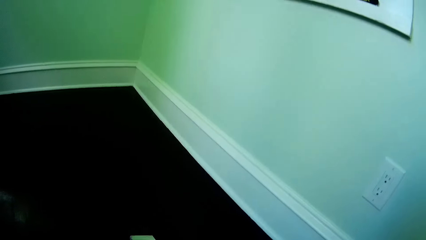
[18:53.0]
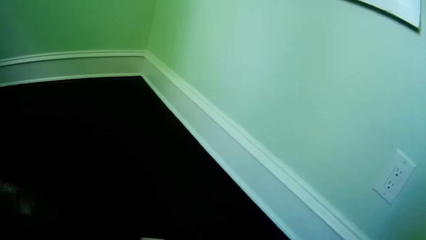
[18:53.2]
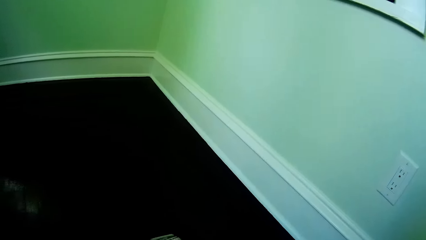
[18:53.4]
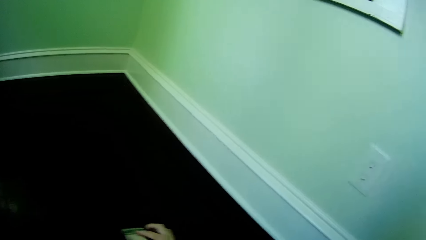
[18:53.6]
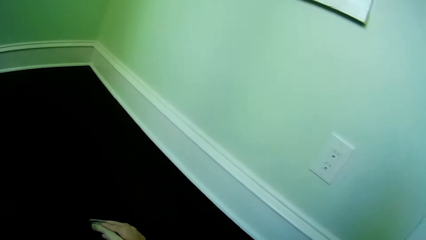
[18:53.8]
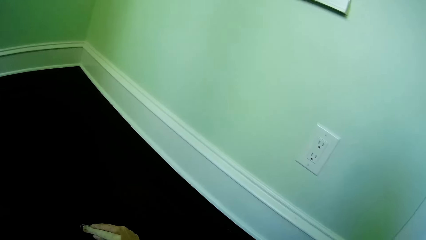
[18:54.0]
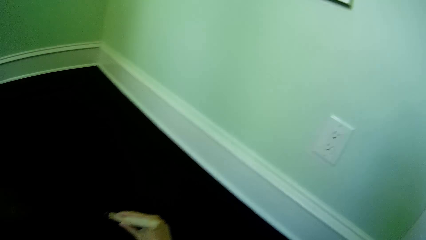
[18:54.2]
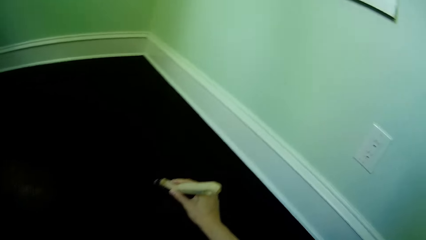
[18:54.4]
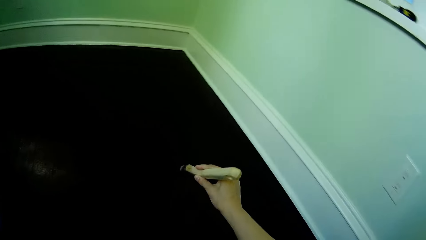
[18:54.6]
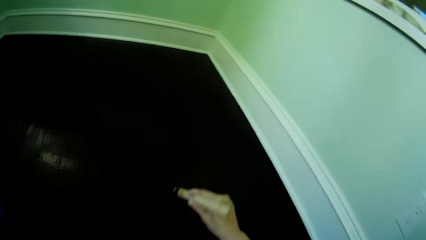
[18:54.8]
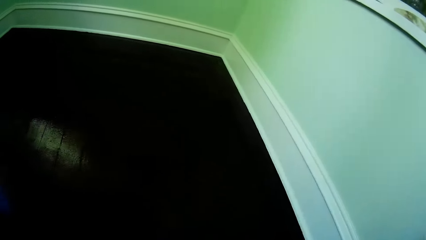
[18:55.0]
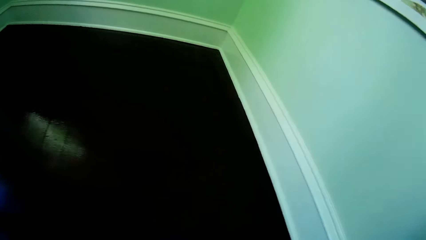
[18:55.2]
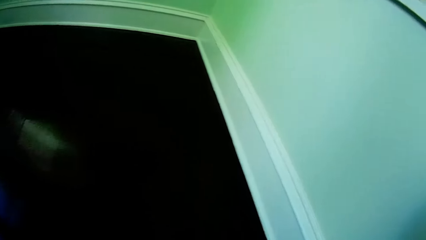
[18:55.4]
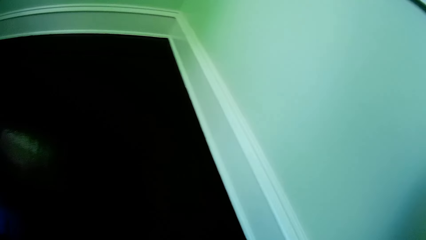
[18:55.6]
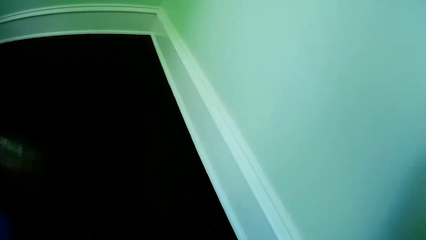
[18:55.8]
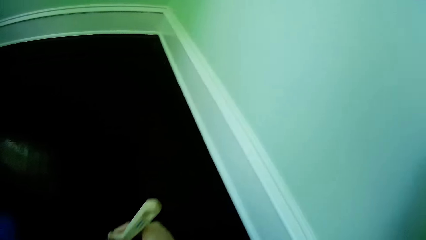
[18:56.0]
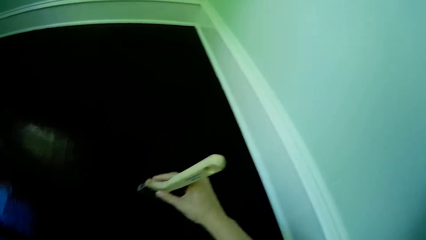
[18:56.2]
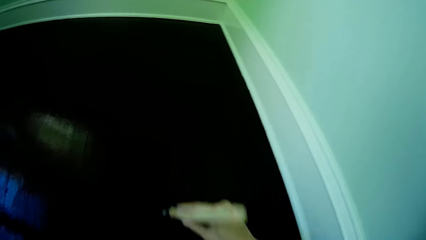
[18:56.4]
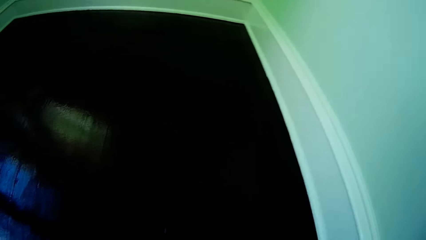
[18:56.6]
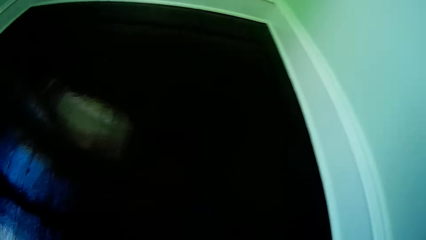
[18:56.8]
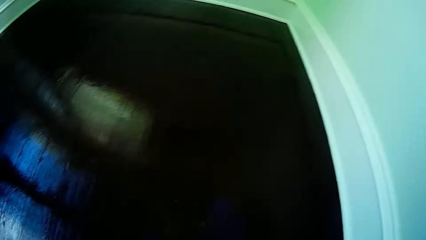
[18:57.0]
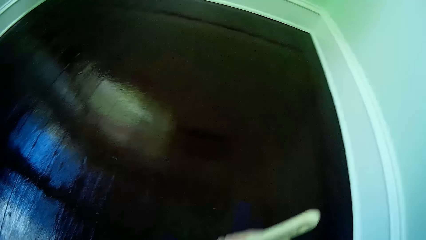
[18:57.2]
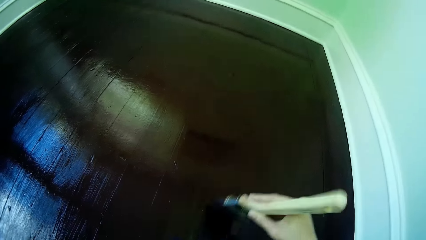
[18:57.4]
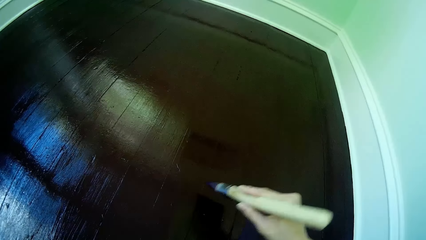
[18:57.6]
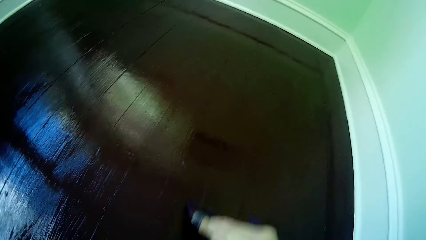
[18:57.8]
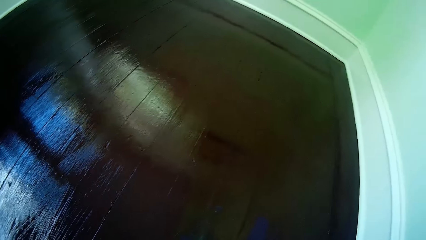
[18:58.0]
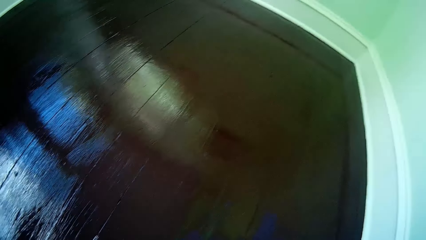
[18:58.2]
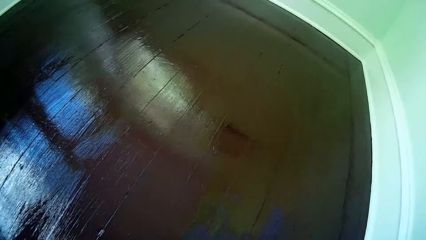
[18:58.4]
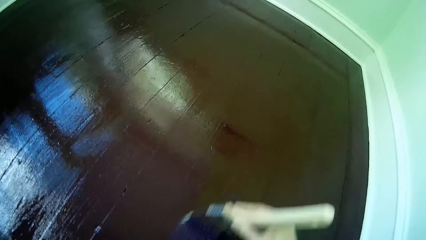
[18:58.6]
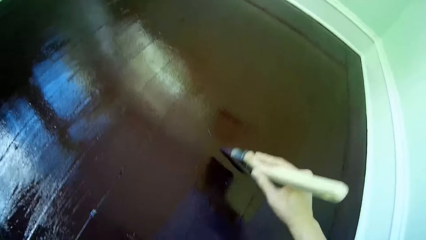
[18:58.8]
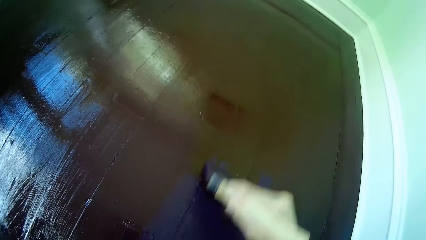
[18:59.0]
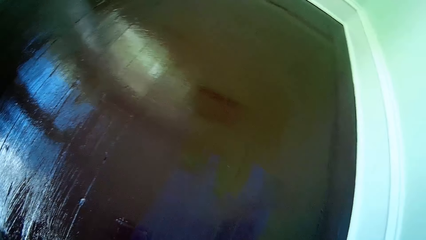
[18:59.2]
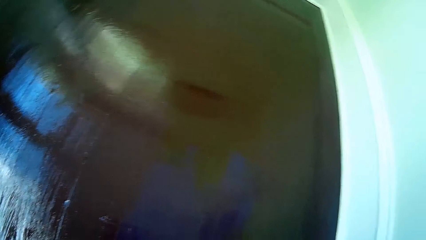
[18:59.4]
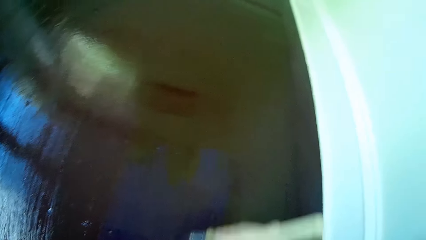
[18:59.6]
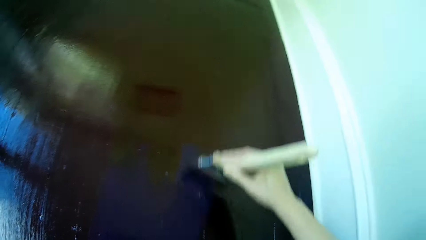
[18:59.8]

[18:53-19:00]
The camera wearer paints.

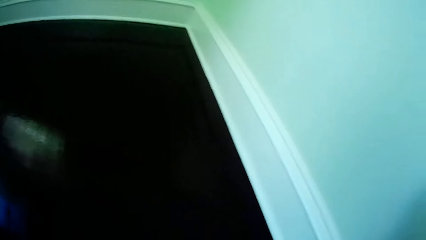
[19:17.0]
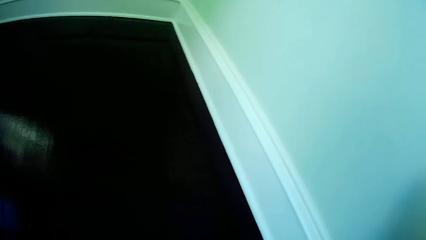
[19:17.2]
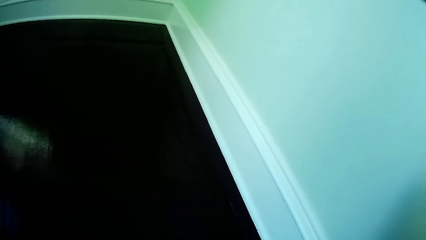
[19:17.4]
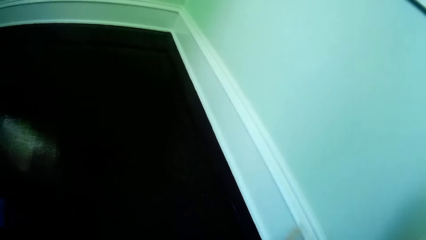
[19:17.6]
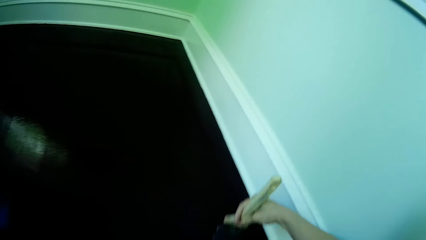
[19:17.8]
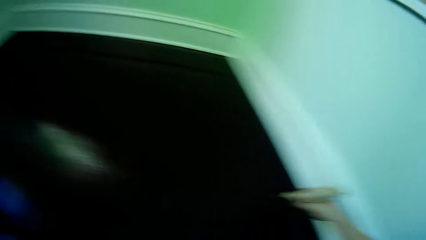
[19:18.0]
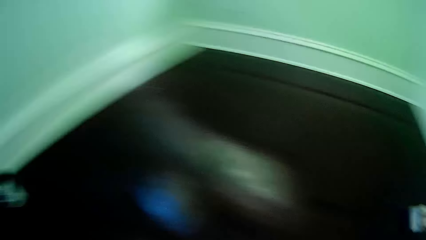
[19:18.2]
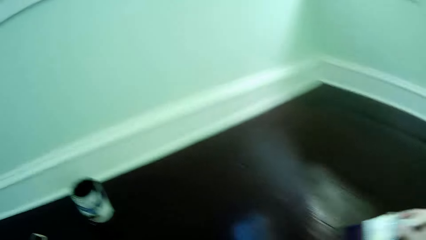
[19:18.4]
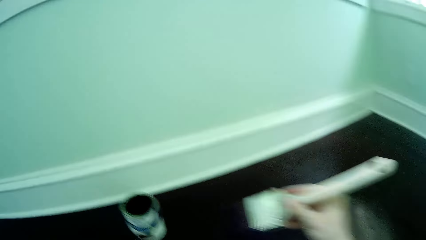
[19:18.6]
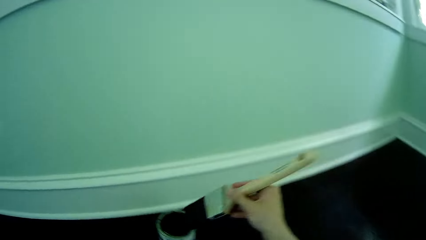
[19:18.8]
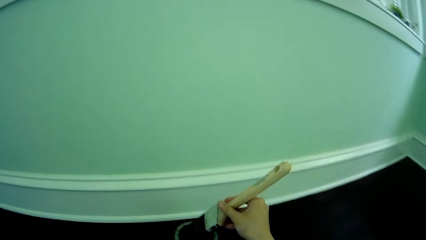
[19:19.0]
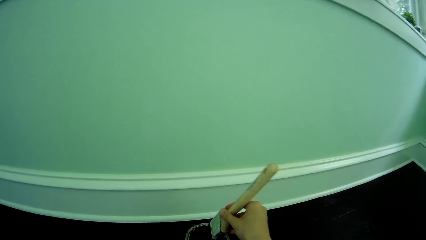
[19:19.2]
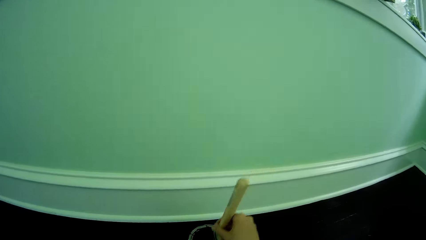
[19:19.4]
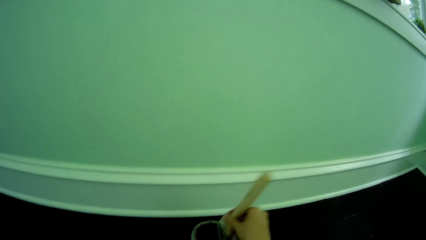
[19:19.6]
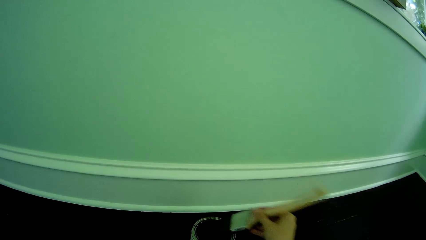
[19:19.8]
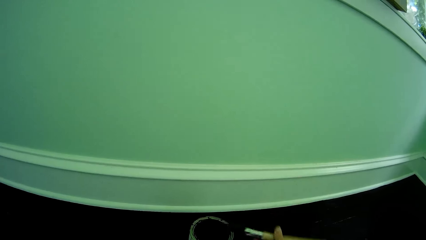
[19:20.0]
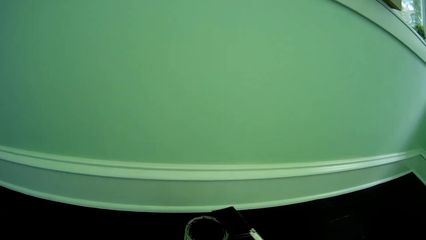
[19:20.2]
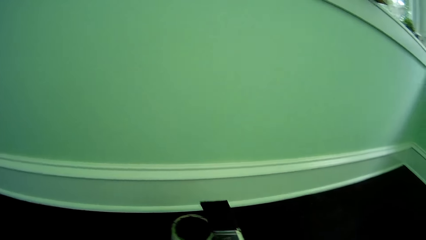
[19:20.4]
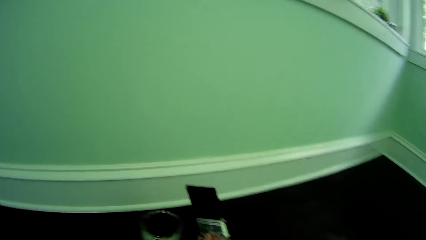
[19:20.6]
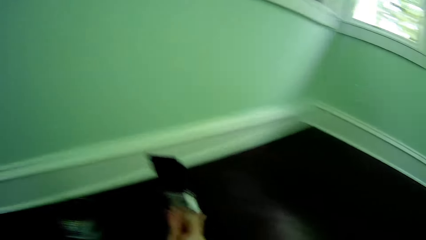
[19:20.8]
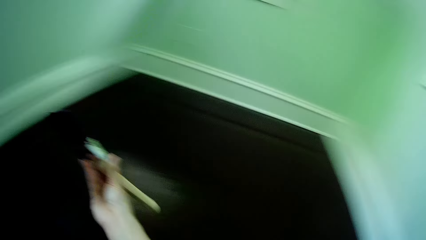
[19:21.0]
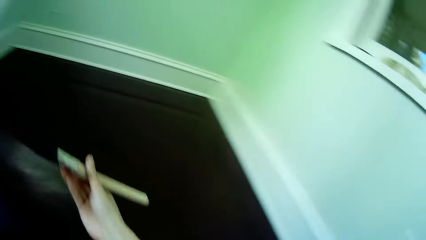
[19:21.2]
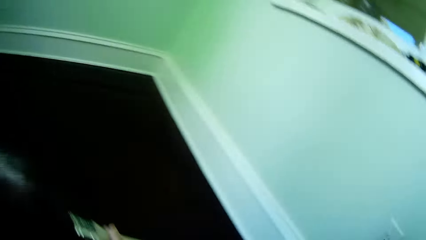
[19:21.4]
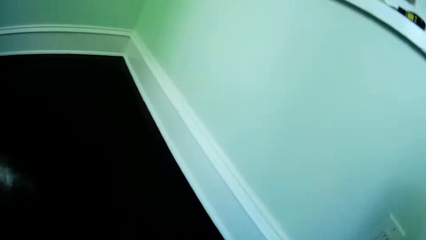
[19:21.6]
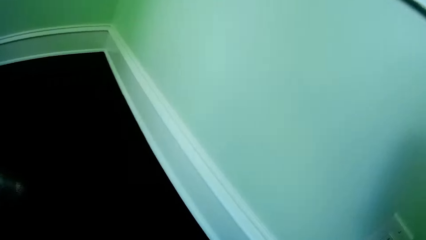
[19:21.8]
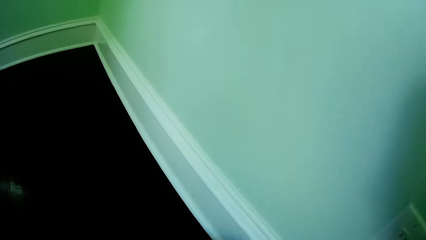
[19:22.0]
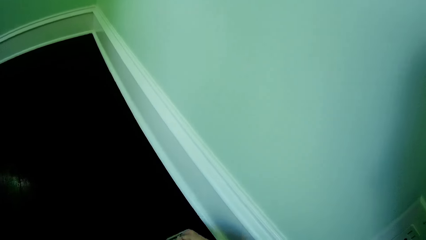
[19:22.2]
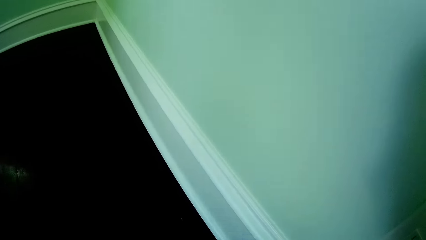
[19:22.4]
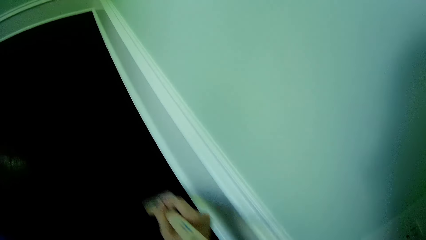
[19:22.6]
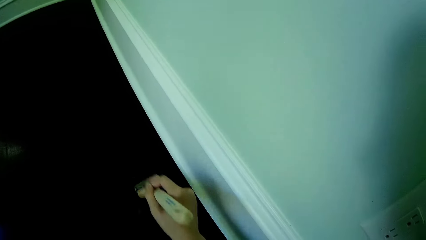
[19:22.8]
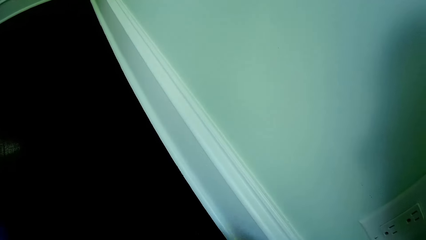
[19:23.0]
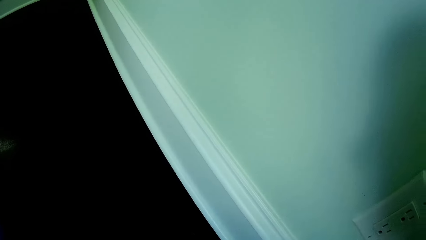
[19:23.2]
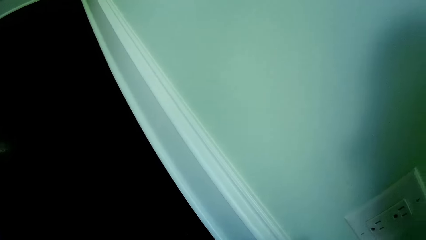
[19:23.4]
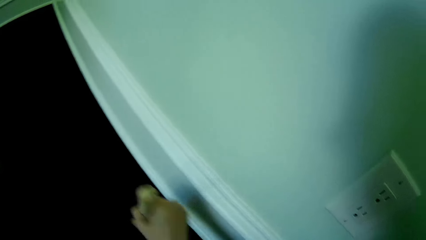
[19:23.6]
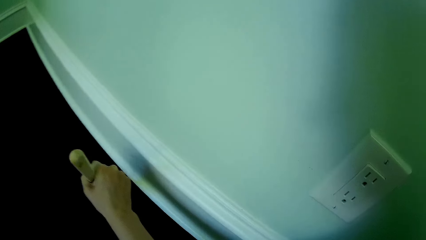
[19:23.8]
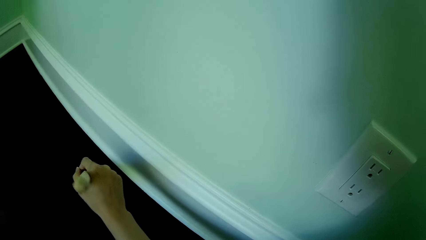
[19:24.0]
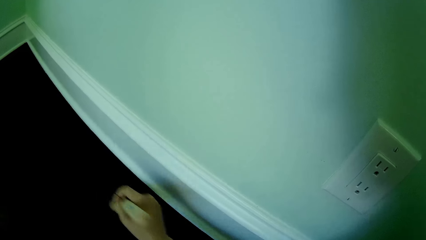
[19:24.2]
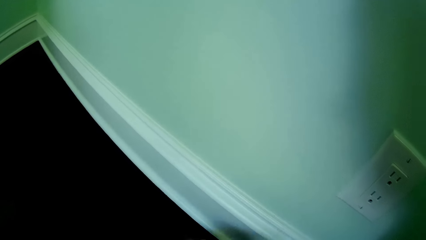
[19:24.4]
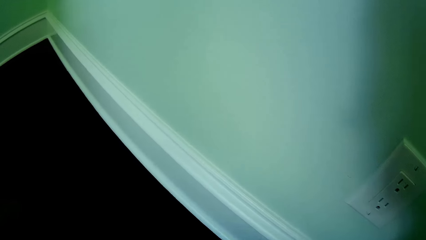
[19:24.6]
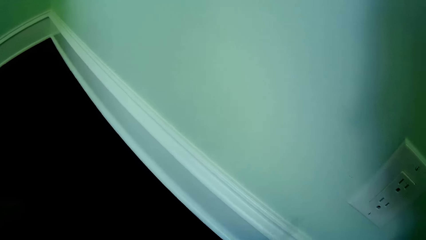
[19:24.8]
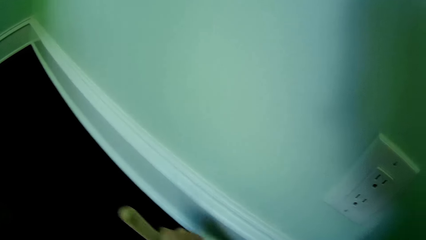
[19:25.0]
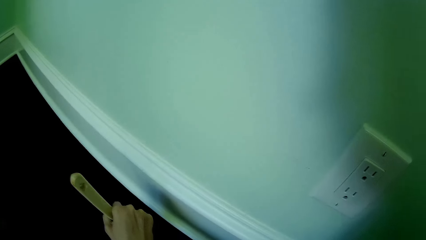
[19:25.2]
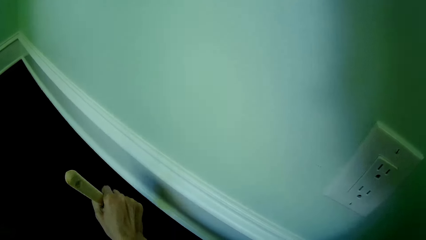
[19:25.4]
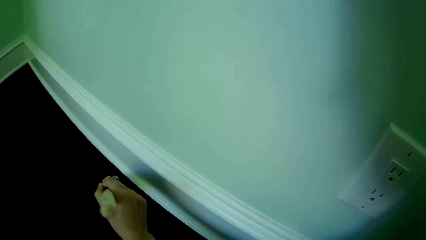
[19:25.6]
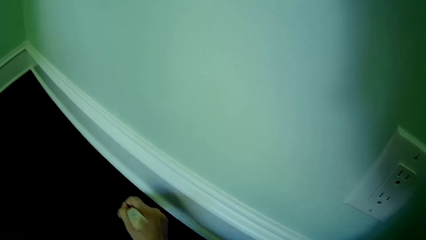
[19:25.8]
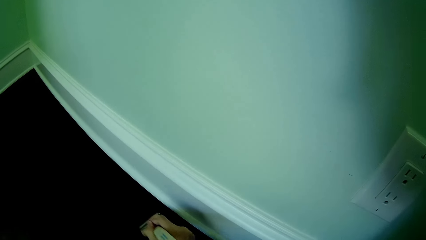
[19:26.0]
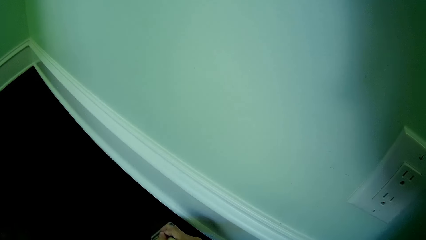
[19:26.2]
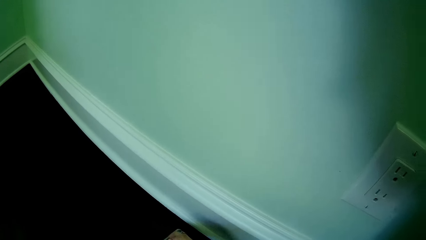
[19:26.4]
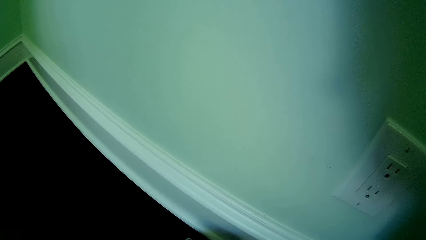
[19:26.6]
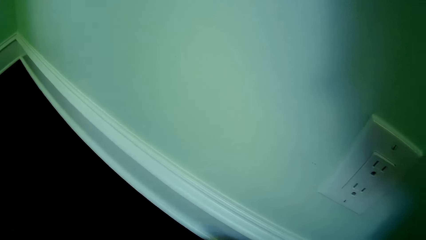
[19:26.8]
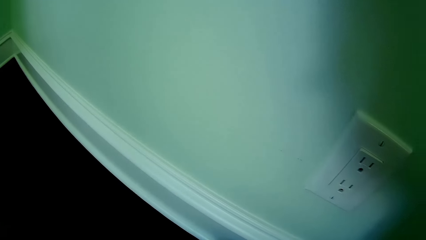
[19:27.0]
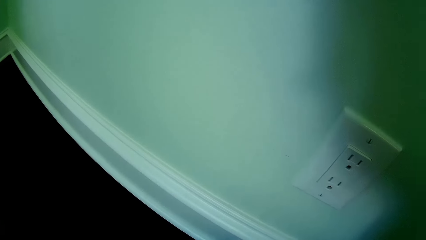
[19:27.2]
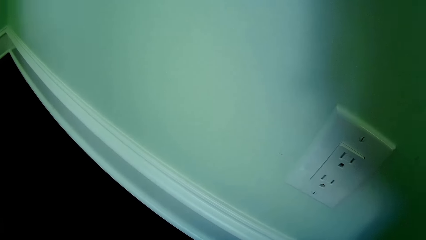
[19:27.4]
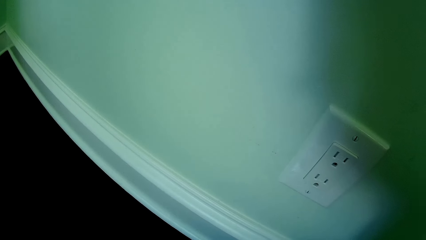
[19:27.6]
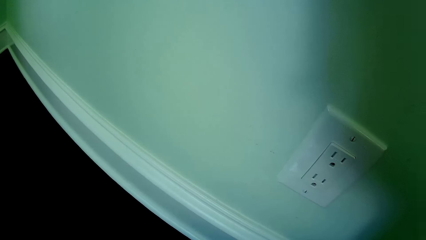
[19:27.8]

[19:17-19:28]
The camera wearer dips the brush in his right hand into the can of rust paint on the apartment floor. He removes the brush in his right hand from the can of rust paint. He paints the apartment floor with the brush in his right hand.
